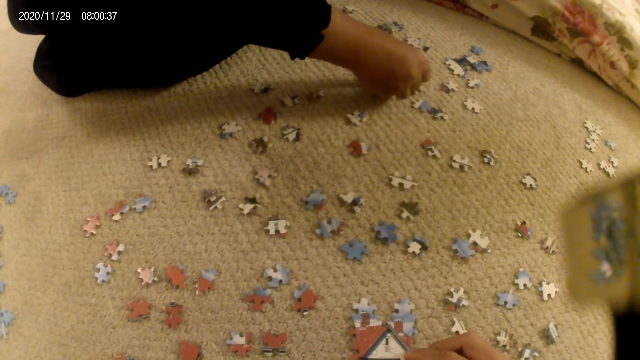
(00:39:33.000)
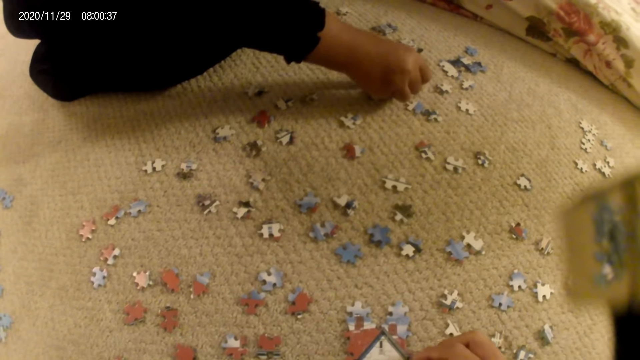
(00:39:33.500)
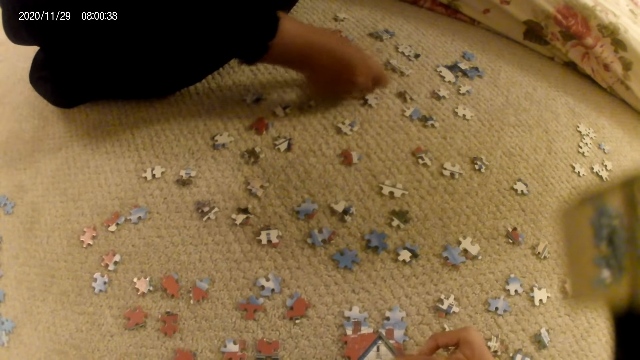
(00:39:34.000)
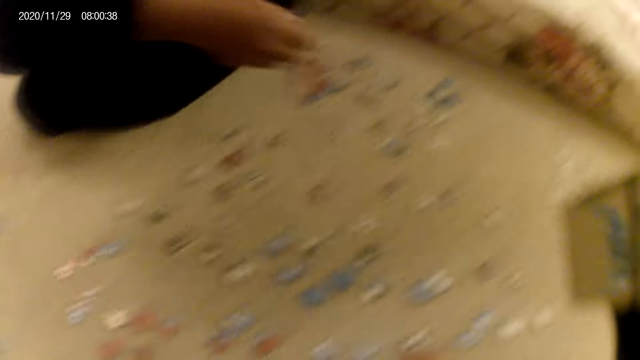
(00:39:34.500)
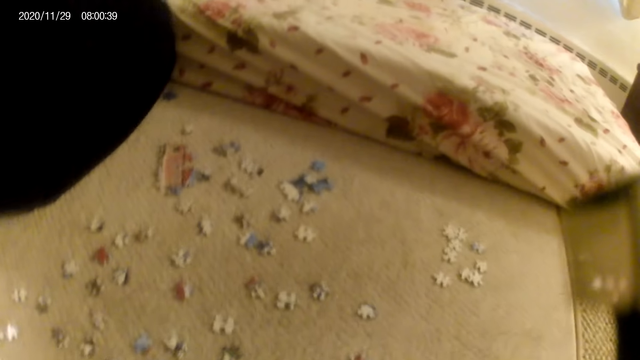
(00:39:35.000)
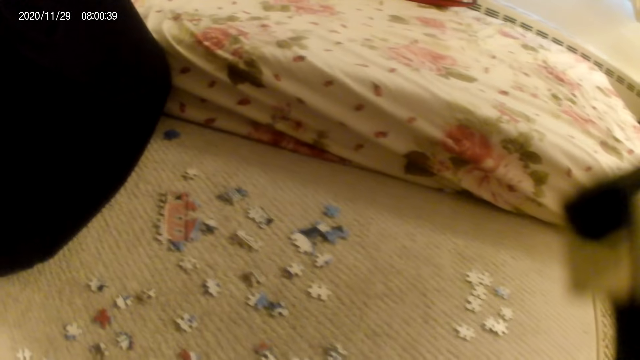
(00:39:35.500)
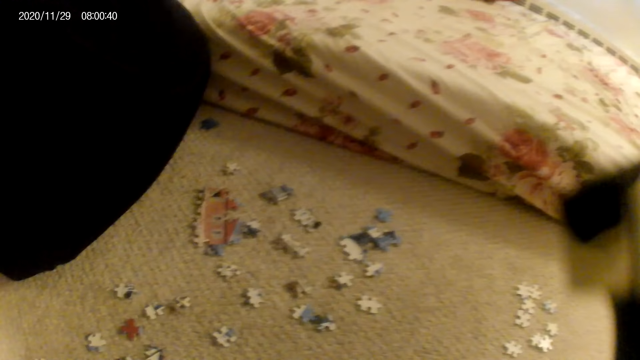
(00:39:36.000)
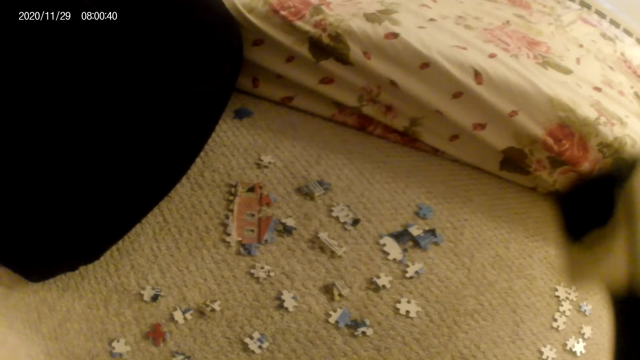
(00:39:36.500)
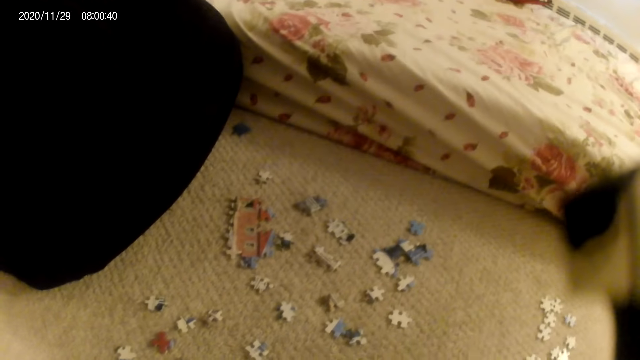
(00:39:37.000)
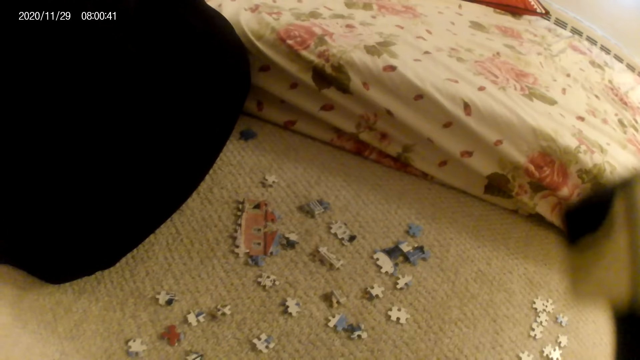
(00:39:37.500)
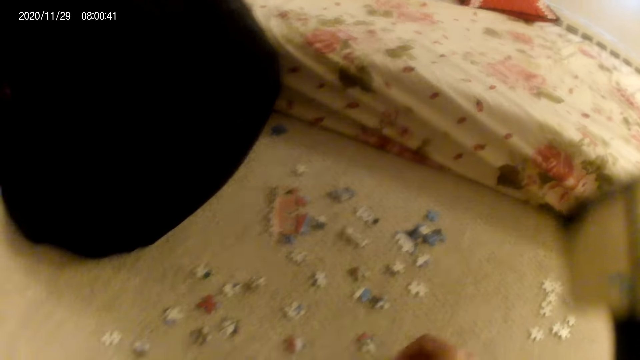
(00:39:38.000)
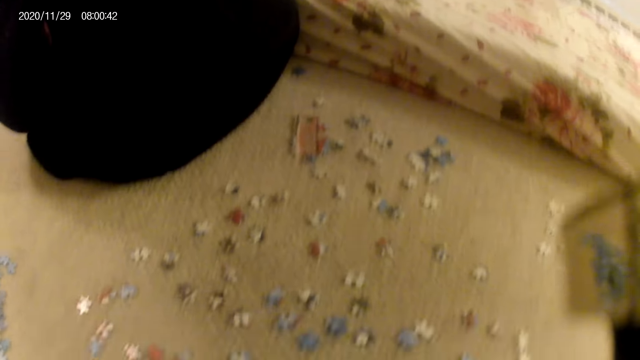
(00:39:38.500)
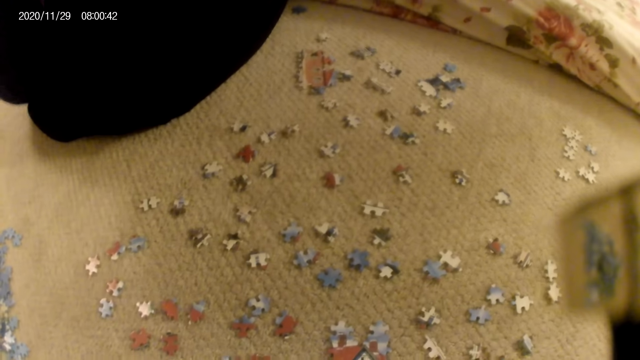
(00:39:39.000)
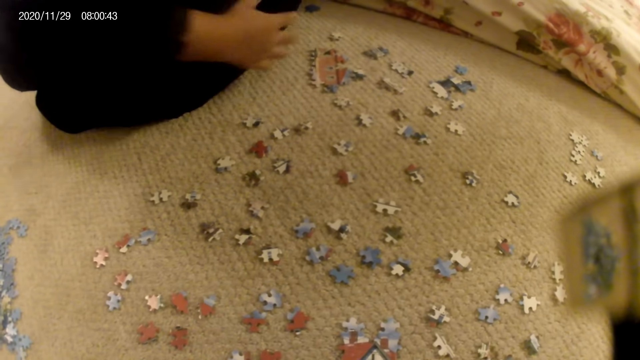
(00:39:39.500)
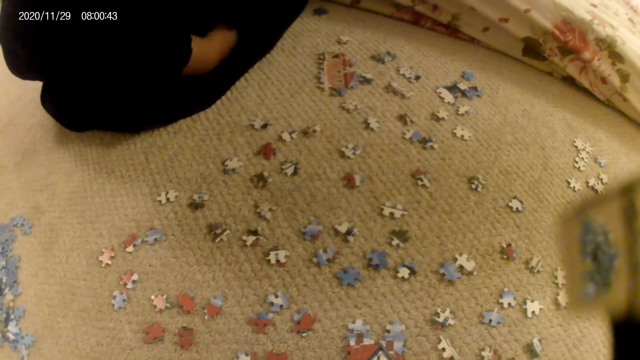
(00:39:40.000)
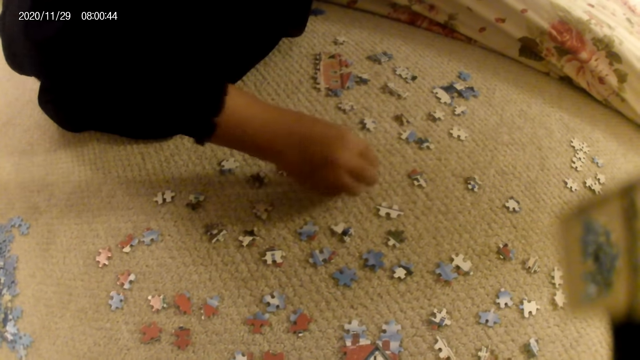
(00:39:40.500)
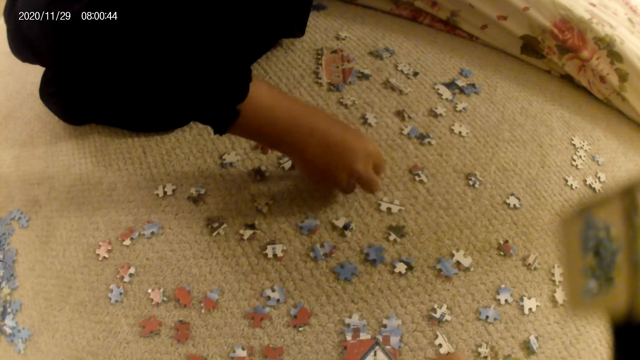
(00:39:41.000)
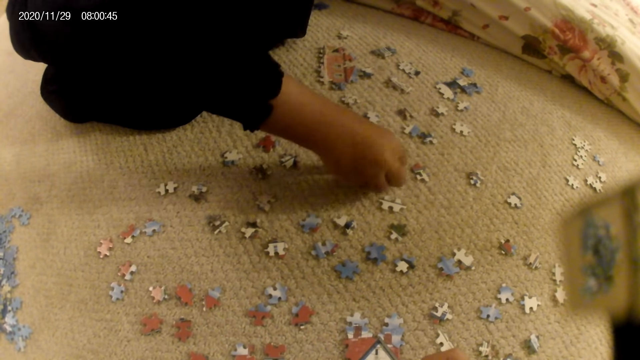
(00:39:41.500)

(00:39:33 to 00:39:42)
The lady places the puzzle piece on the floor and stares at the puzzle pieces on the floor. The camera wearer stares at the puzzle pieces on the floor. The lady turns a puzzle piece on the floor.

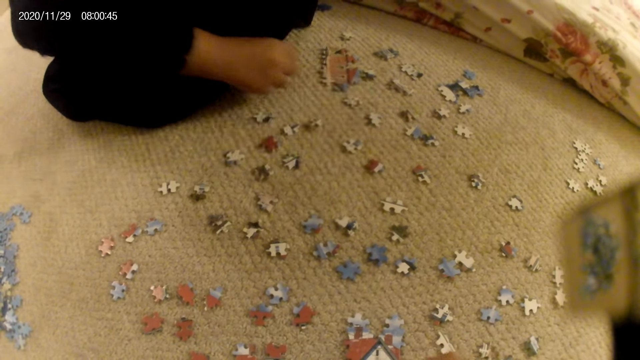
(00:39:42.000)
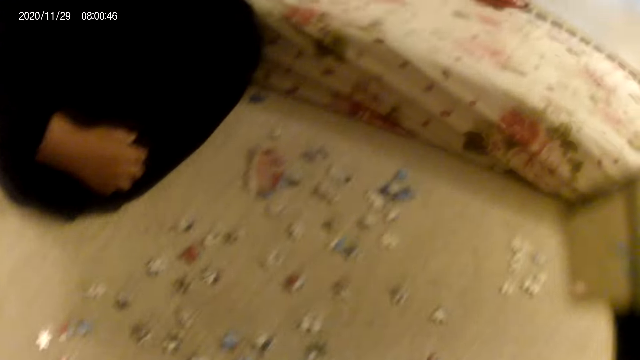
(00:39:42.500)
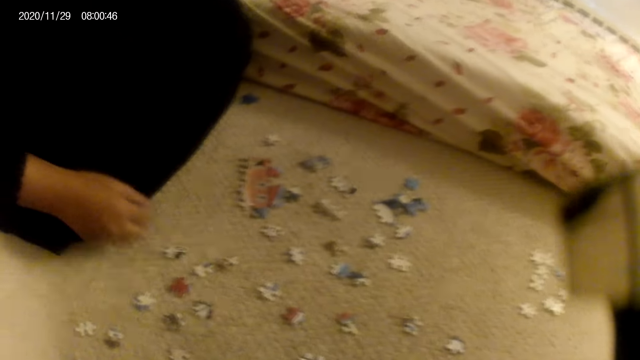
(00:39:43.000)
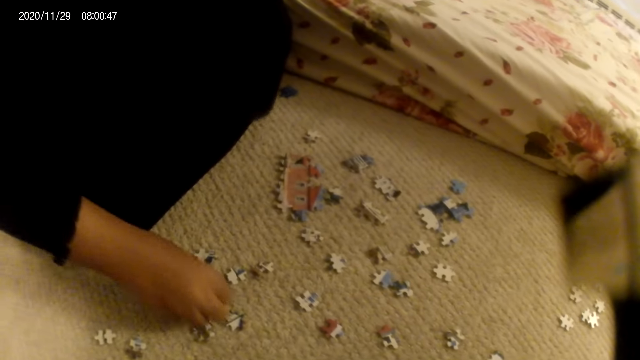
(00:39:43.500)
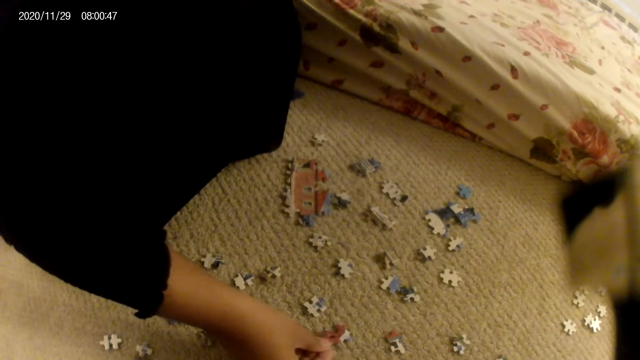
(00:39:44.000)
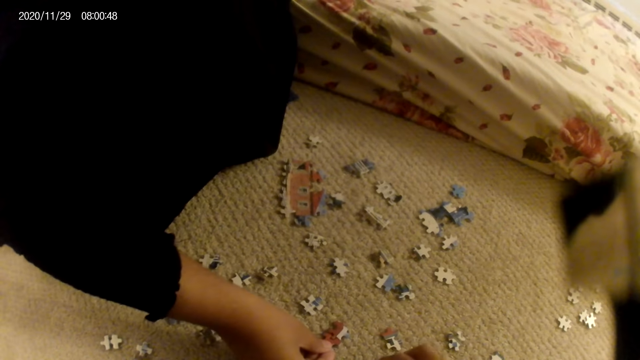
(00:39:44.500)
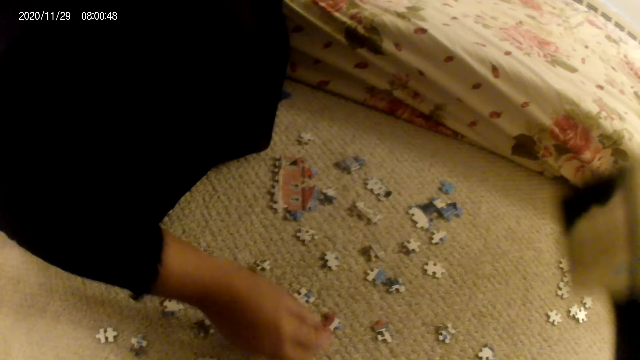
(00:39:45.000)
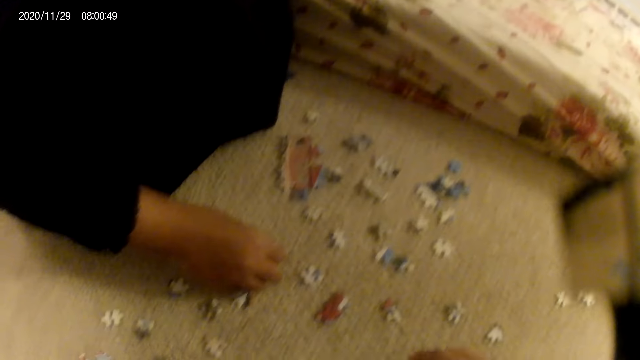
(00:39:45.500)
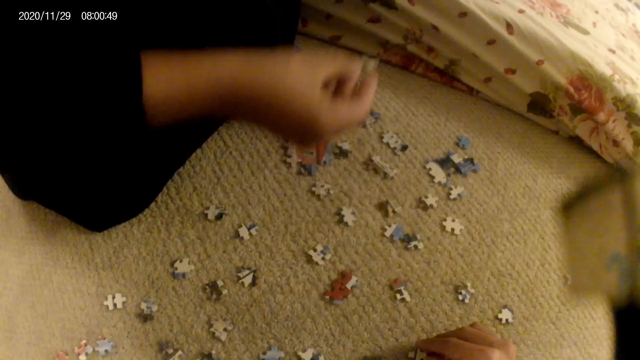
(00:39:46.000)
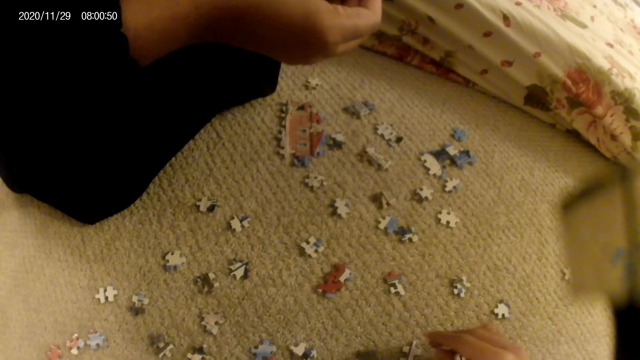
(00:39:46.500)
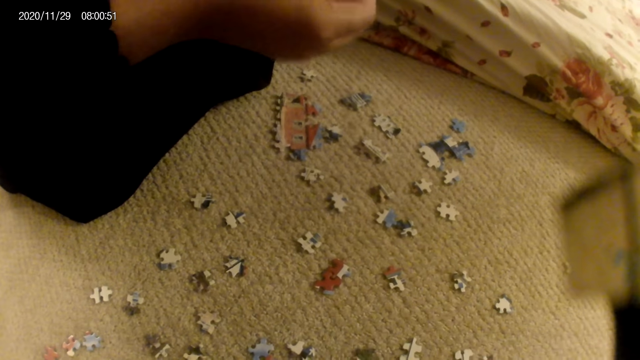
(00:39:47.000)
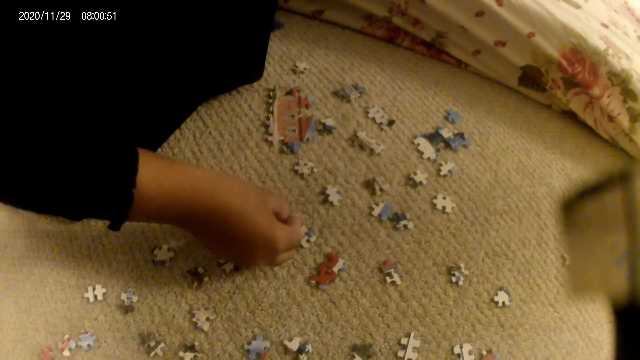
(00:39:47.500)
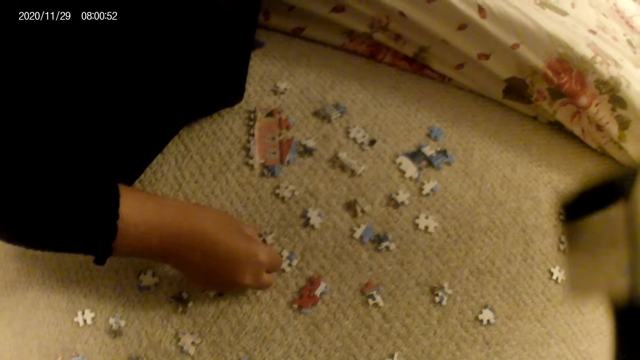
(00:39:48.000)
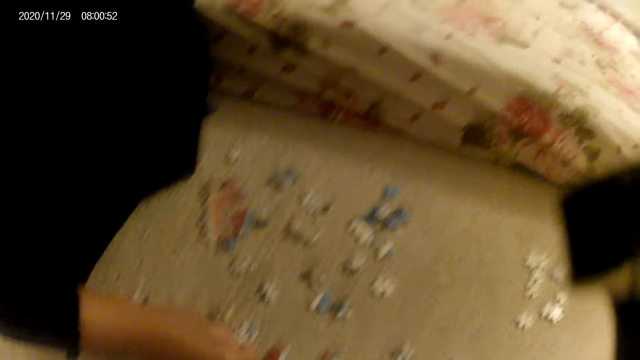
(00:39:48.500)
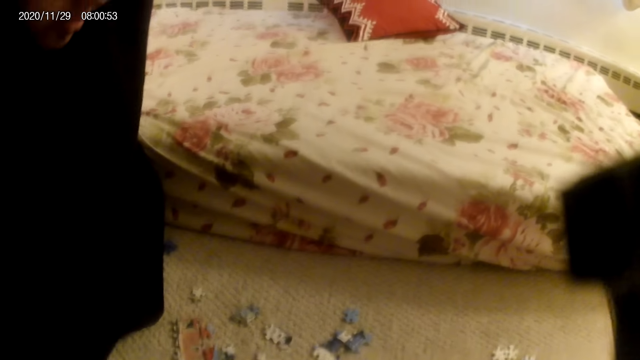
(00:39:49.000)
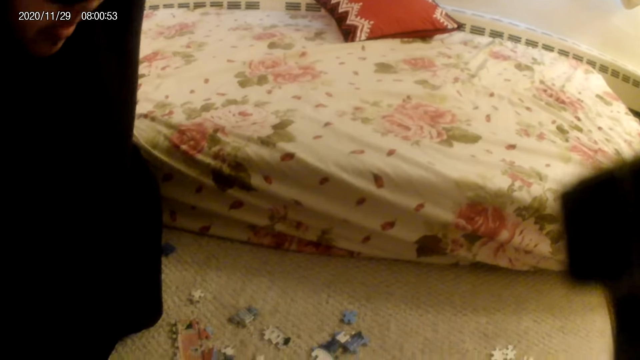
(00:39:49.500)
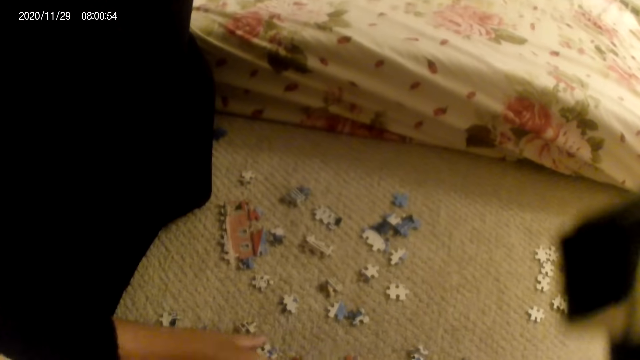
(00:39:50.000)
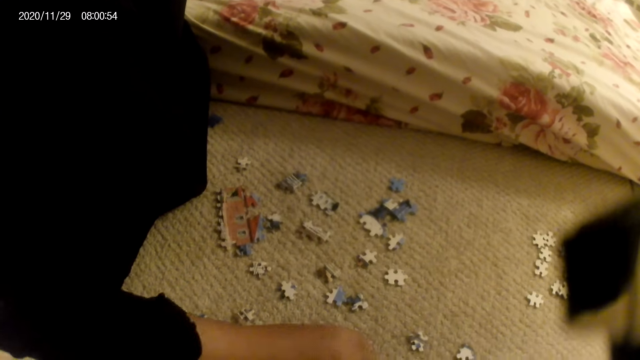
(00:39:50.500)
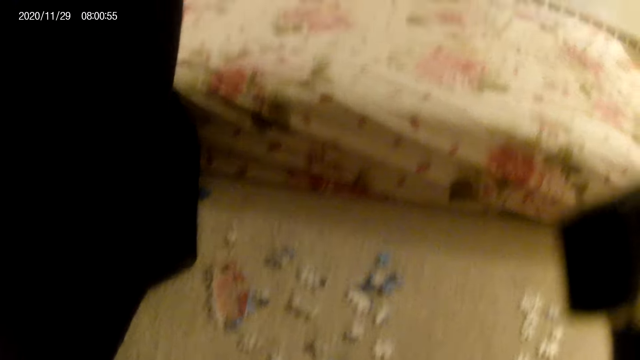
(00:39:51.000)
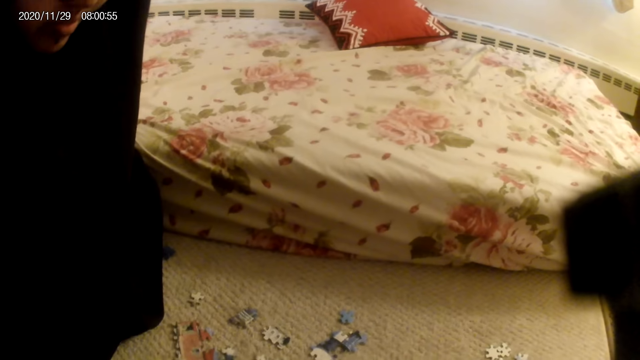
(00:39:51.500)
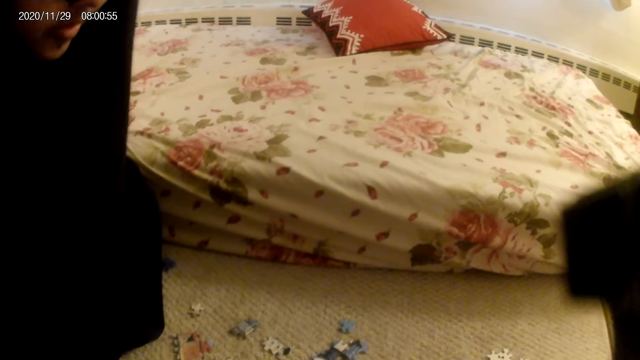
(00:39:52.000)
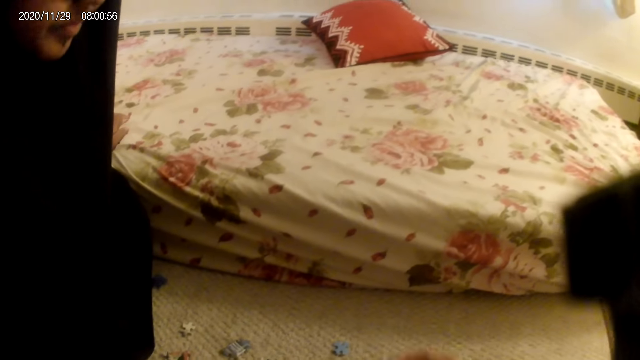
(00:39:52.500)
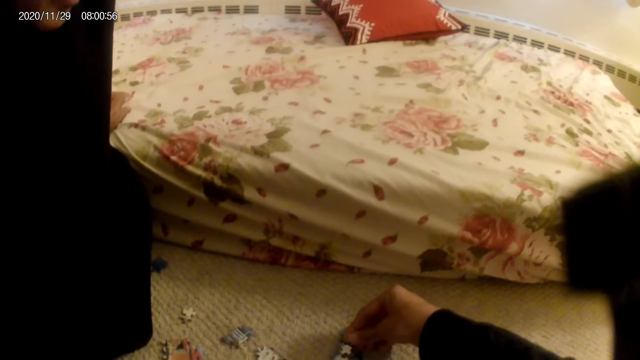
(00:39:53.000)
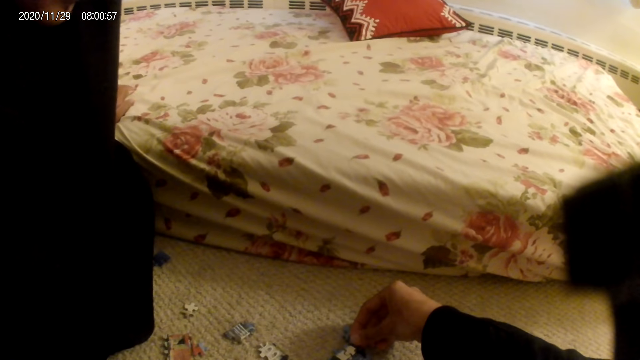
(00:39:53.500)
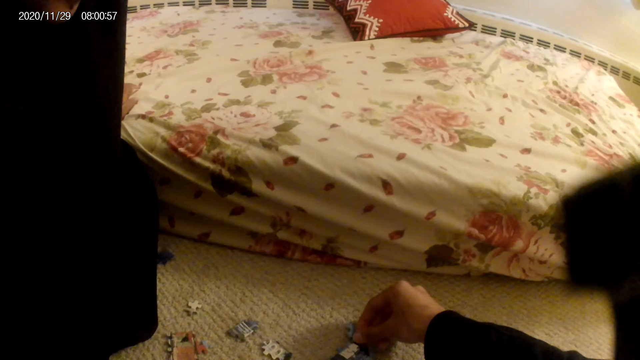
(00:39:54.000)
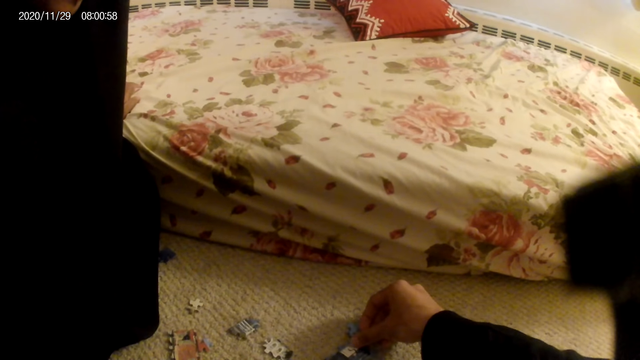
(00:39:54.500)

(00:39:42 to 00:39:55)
The lady stares at the puzzle pieces on the floor, picks a puzzle piece and joins puzzle pieces. The camera wearer places a puzzle piece on the floor. The lady picks a puzzle piece, stares at the puzzle piece and places the puzzle piece on the floor. The camera wearer places a puzzle piece on the floor. The lady does something. The camera wearer puts together puzzle pieces.
